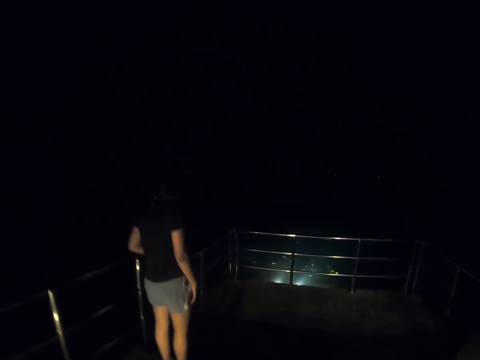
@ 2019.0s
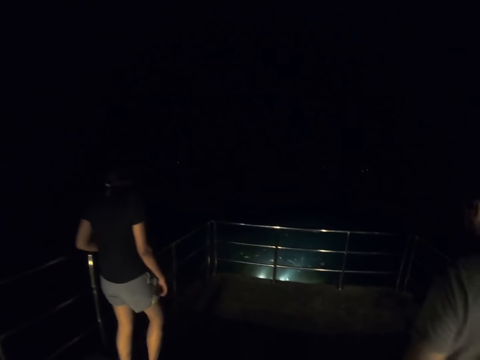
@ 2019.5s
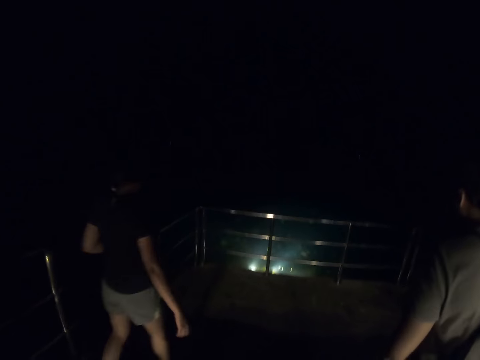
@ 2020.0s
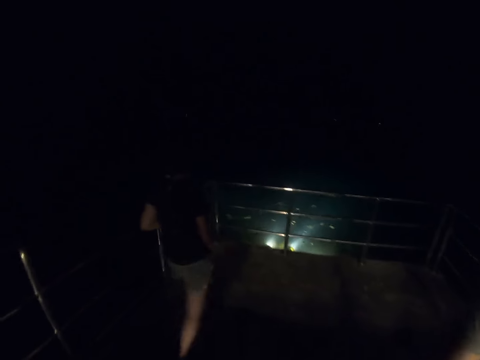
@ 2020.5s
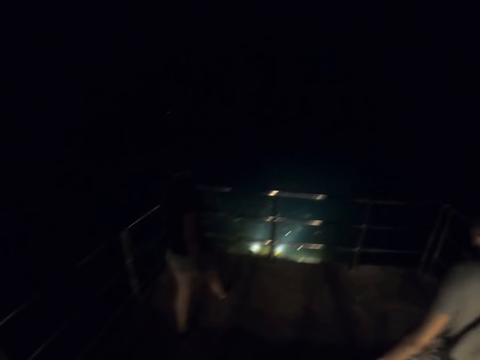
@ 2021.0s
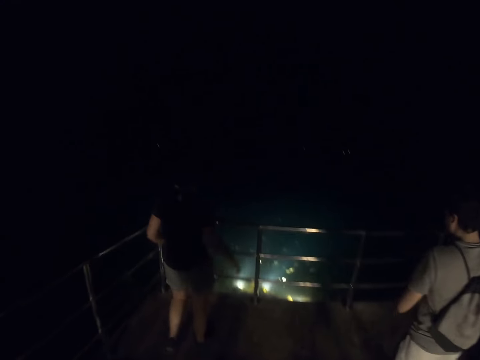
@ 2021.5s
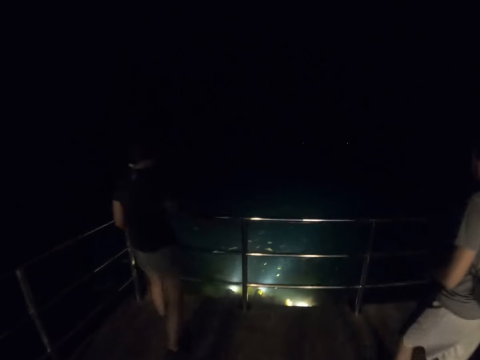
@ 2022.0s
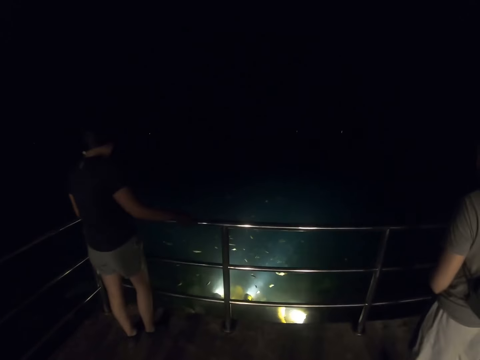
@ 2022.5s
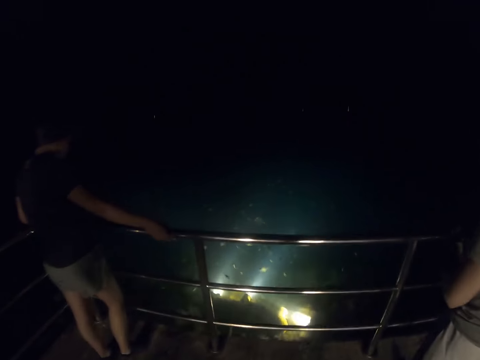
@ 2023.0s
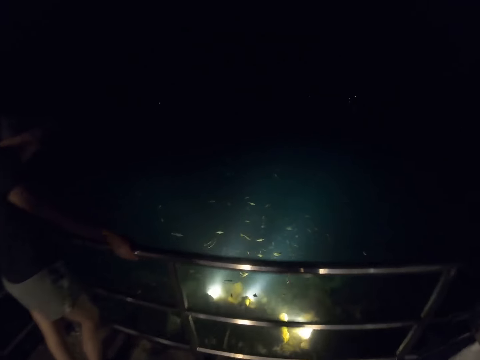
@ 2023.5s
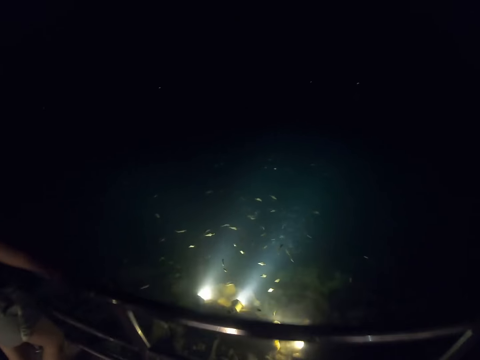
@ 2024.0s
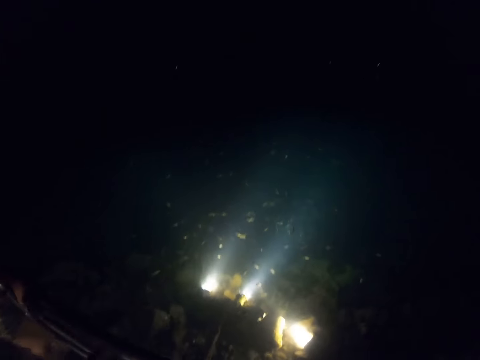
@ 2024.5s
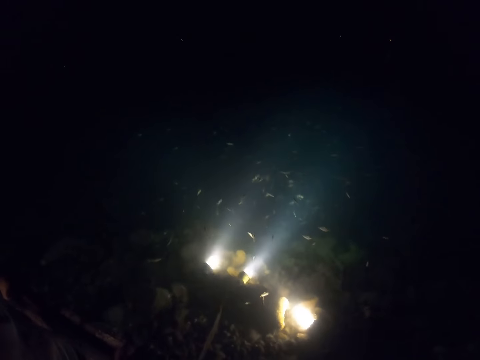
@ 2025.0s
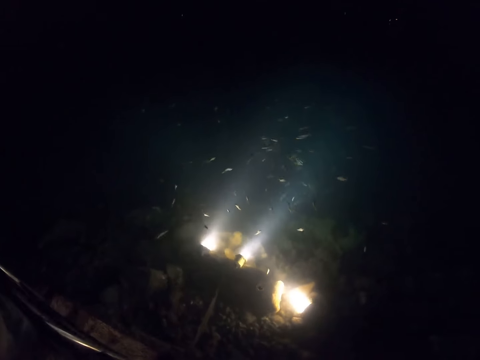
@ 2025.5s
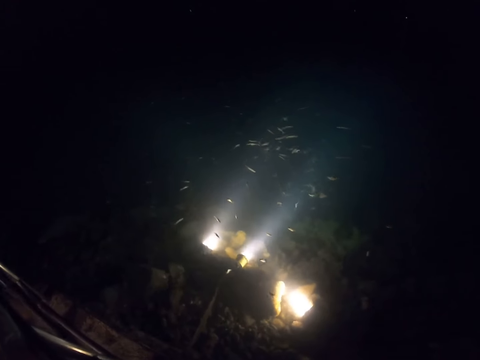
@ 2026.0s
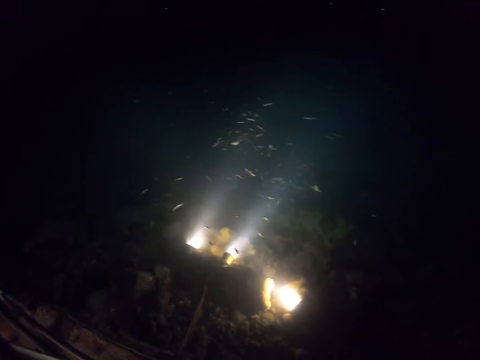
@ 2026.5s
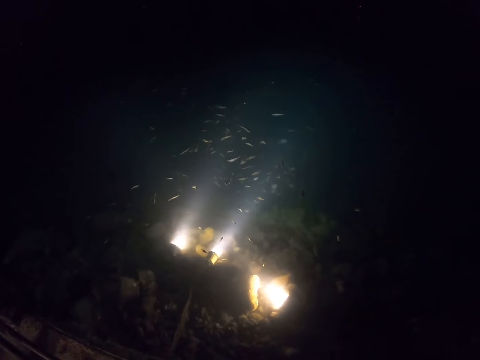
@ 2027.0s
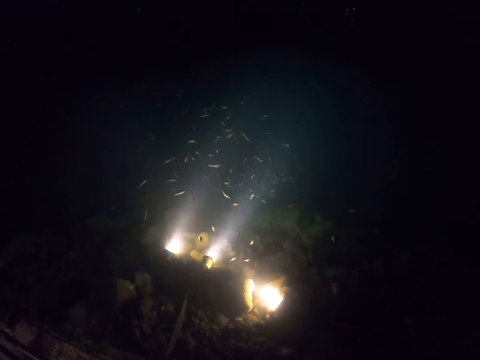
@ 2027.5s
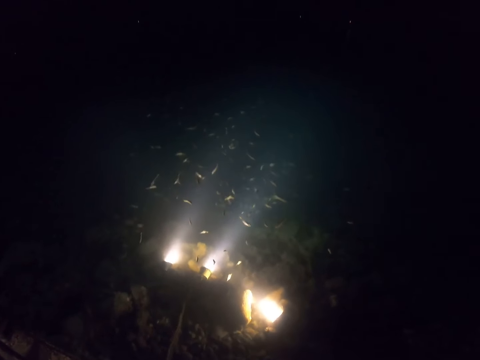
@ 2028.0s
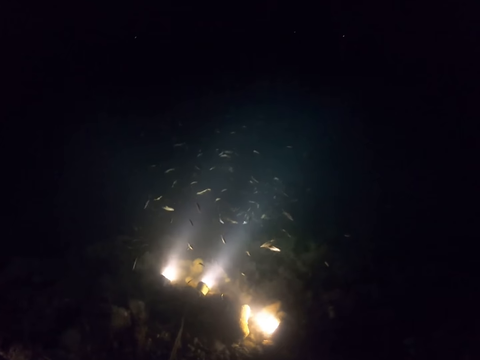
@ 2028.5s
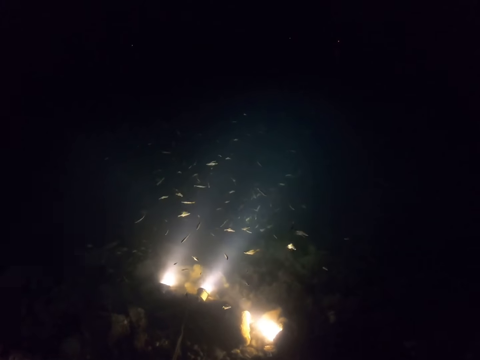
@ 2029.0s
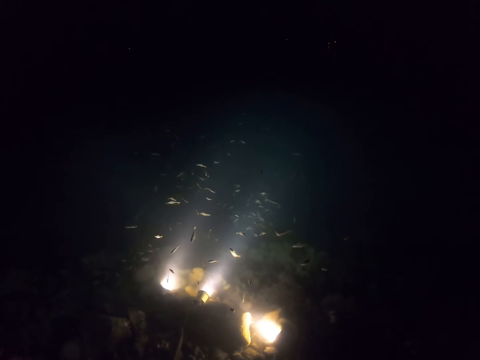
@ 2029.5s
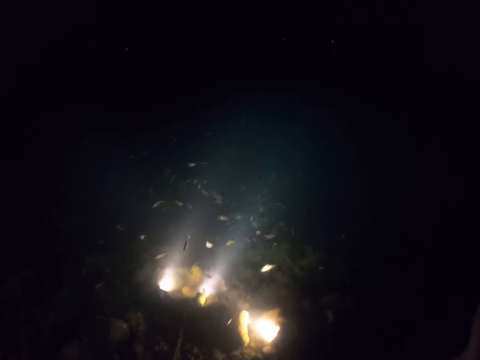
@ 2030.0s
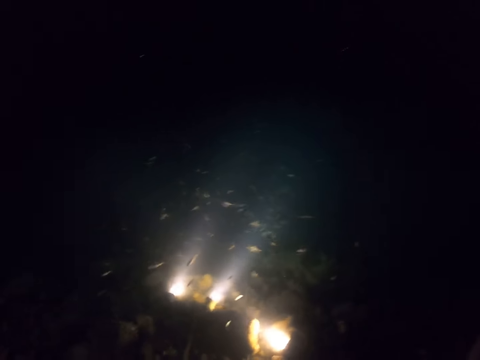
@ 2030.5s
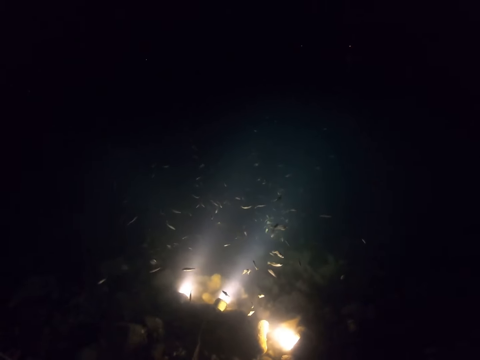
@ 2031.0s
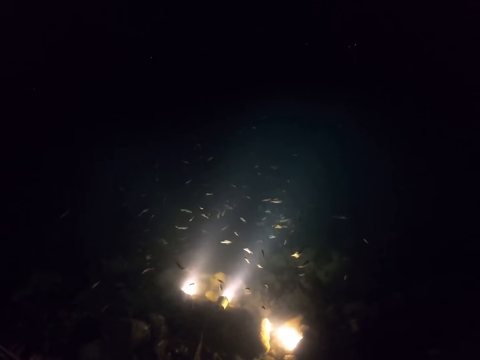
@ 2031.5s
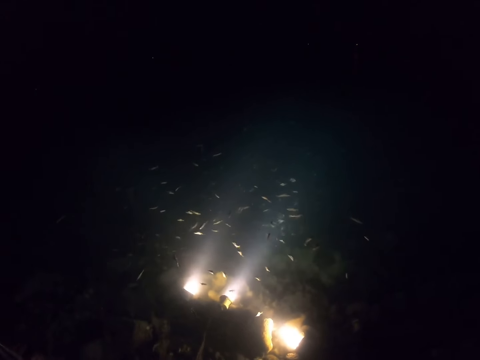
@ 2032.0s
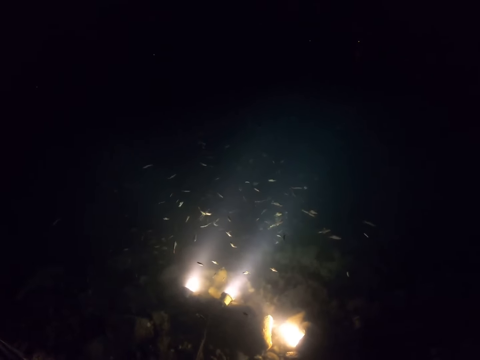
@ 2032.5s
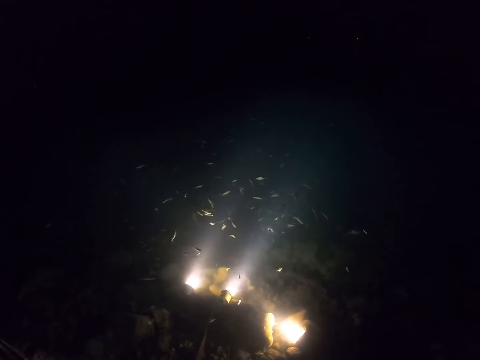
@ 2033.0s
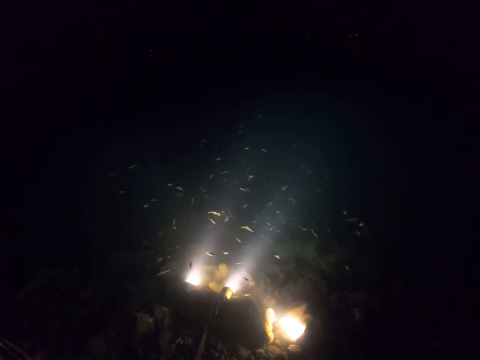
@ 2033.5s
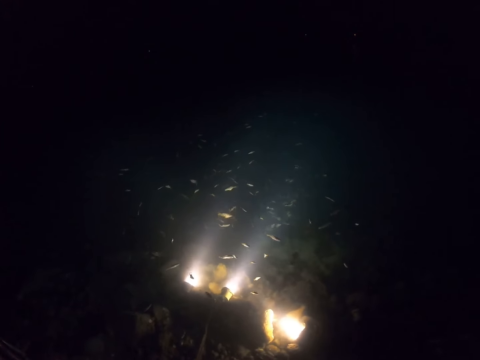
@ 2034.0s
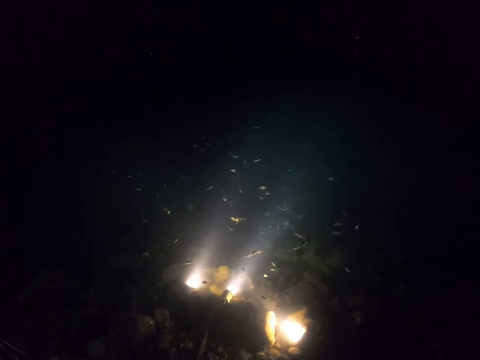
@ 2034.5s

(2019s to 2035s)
The camera wearer stops by the fishpond. They watch fish in the fishpond.

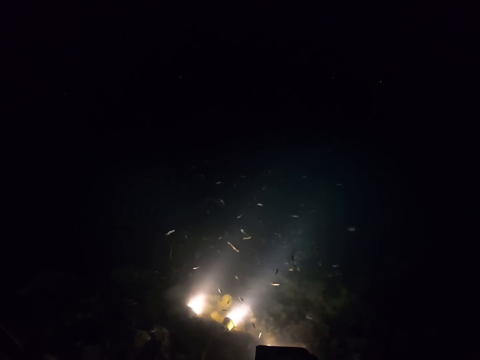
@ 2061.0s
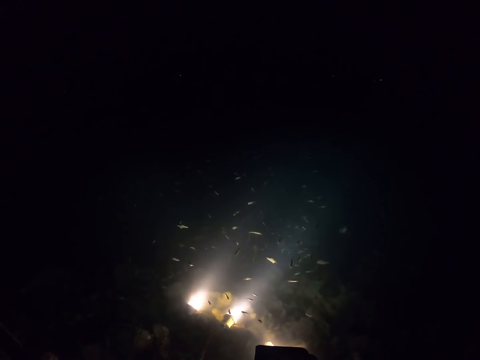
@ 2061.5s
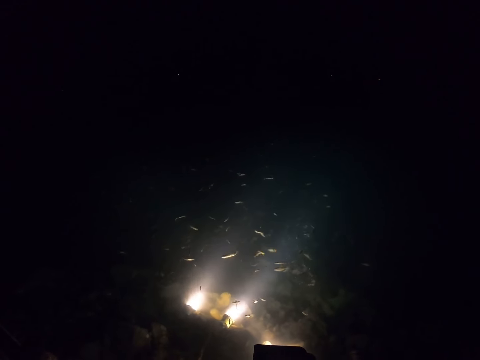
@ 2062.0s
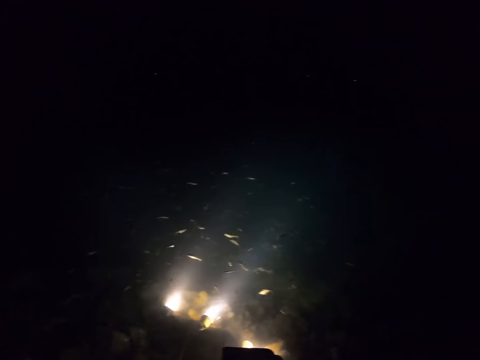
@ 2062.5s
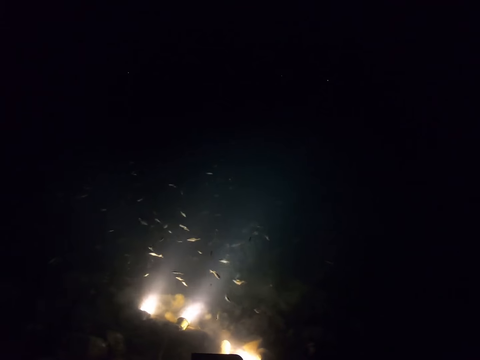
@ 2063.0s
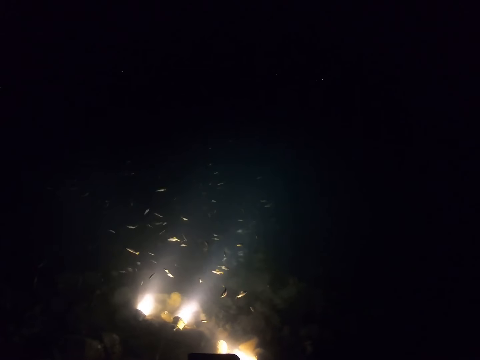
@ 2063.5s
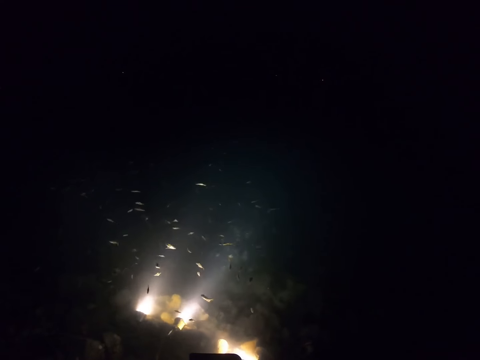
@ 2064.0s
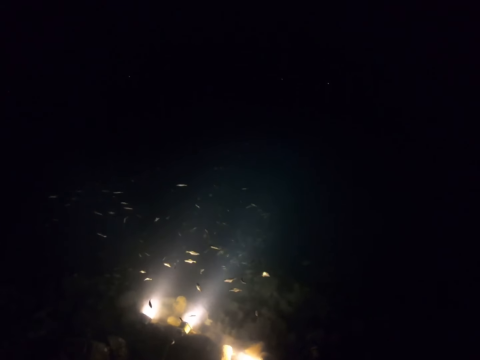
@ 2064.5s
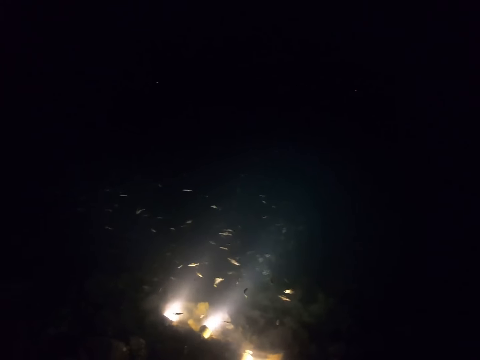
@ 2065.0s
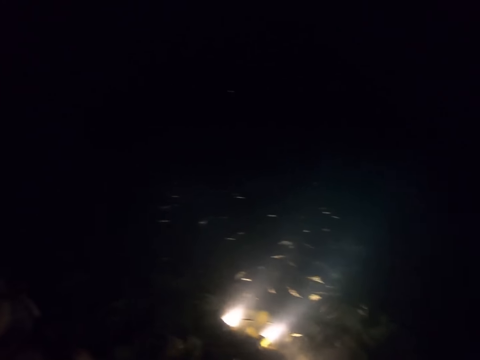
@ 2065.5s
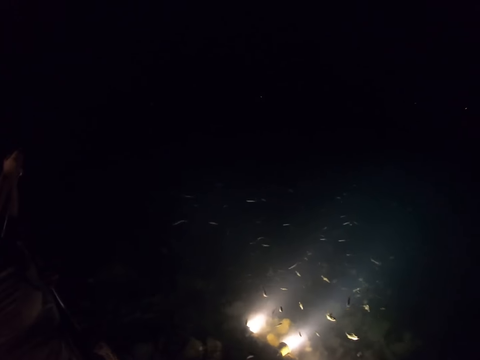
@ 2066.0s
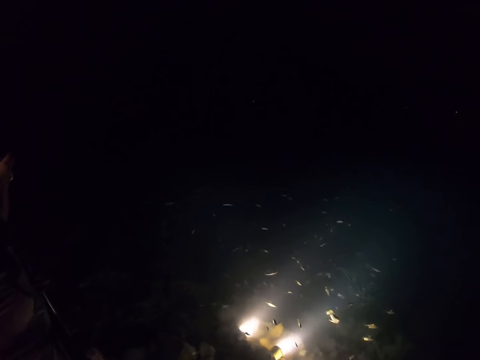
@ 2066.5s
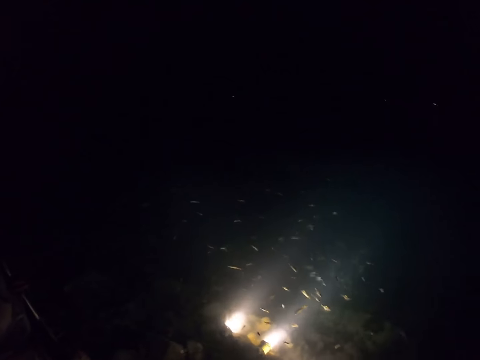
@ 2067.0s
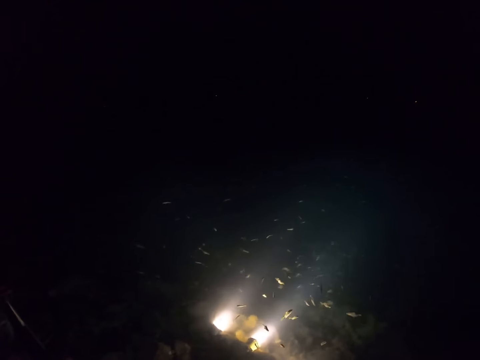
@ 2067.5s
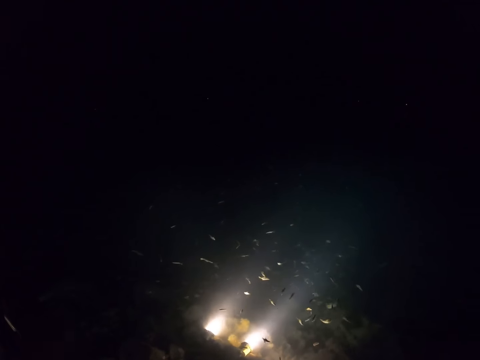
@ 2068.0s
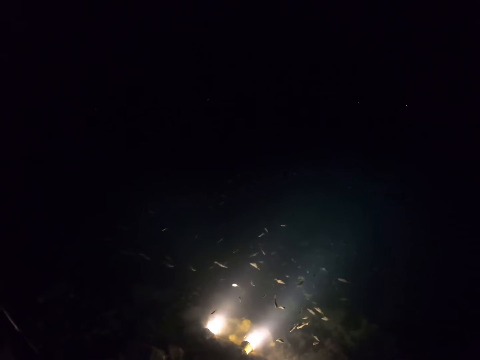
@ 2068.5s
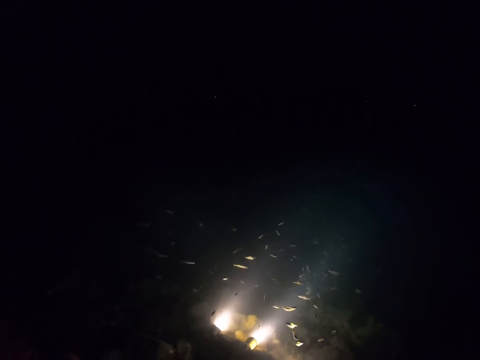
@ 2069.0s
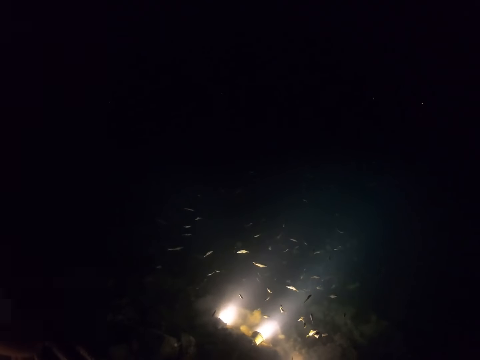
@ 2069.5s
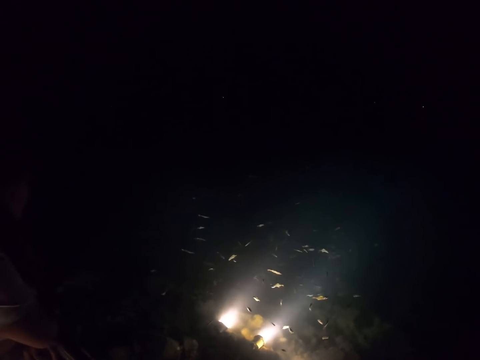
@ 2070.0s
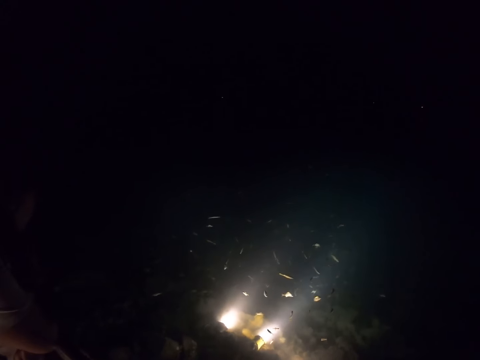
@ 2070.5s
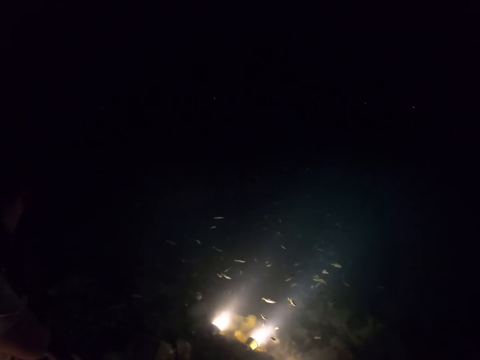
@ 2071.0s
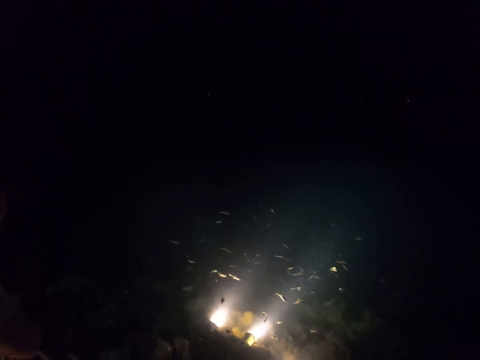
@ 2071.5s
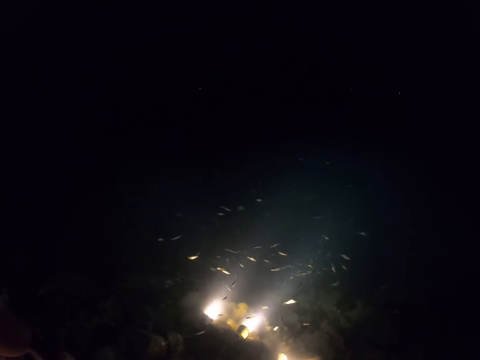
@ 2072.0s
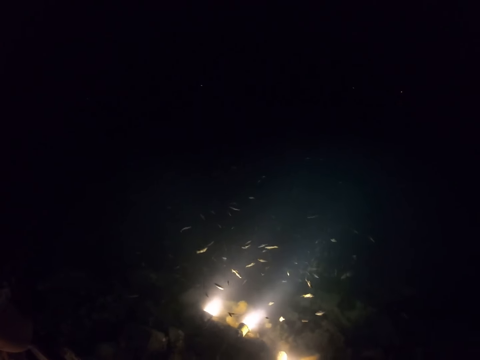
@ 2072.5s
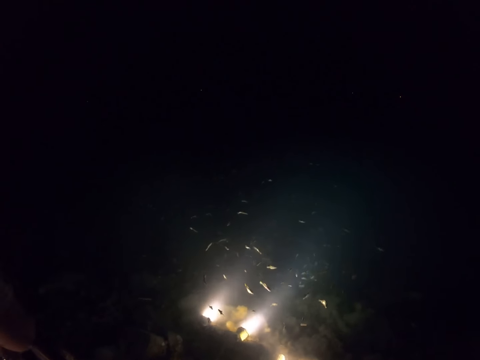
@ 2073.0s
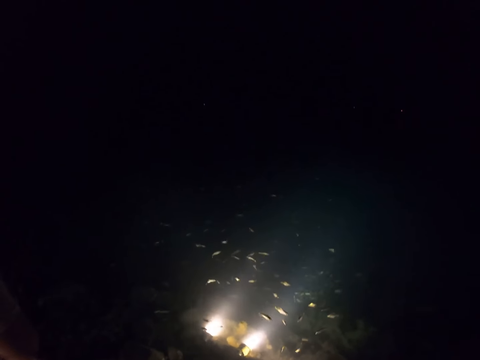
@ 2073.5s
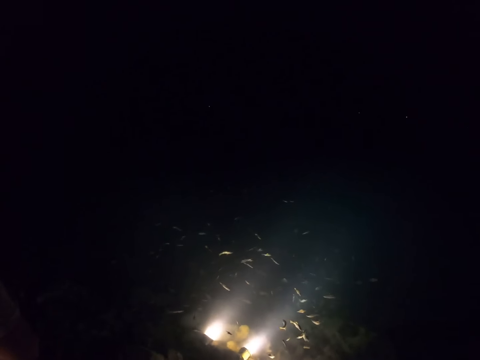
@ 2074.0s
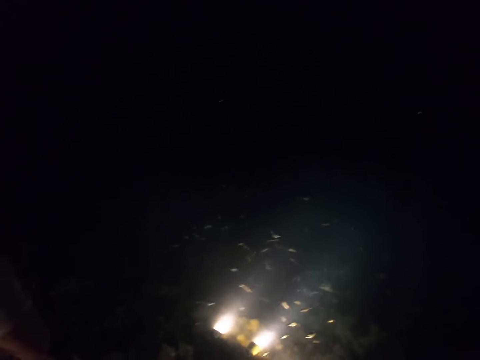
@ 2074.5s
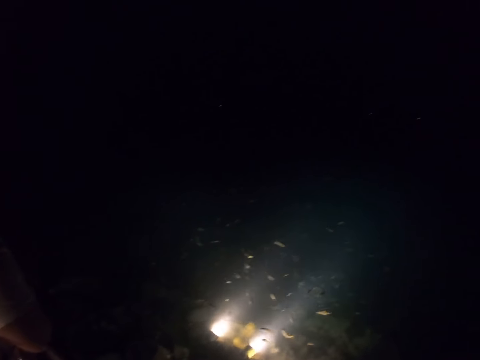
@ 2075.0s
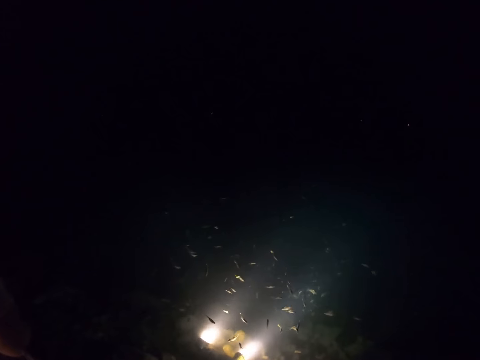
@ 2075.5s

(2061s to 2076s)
The camera wearer holds a phone with both his hands.
